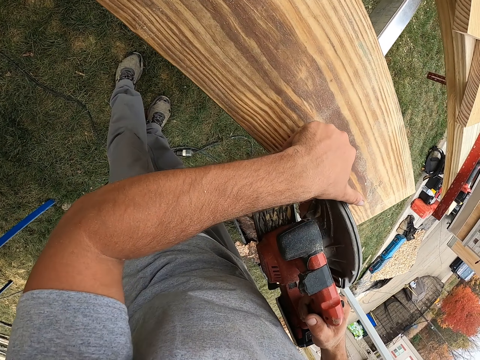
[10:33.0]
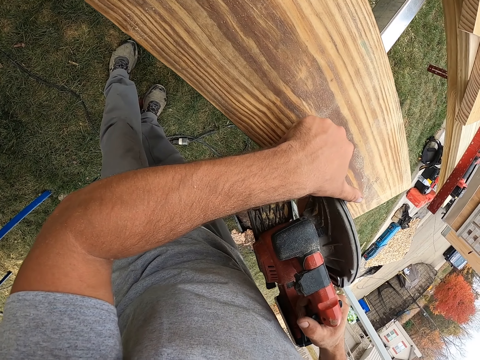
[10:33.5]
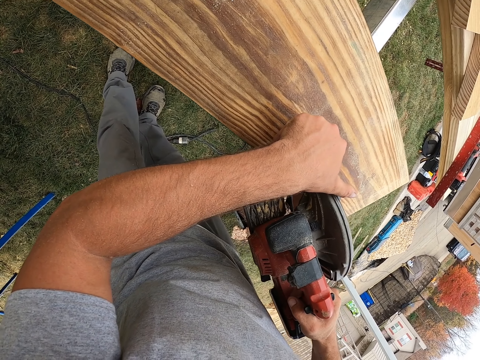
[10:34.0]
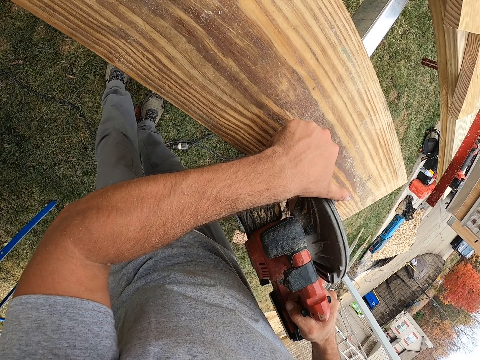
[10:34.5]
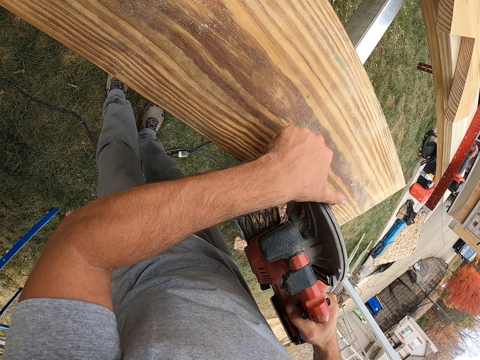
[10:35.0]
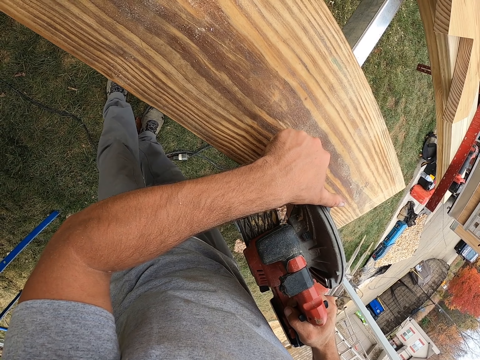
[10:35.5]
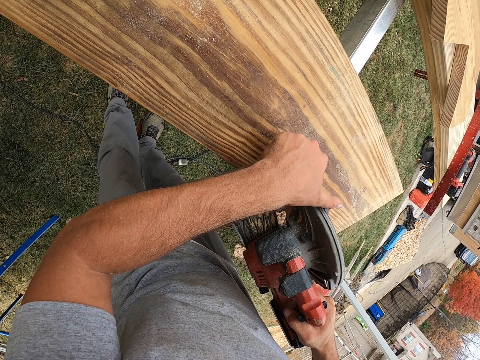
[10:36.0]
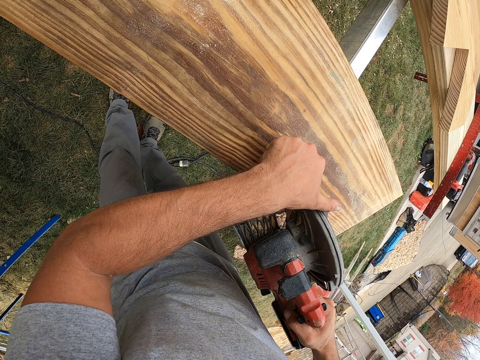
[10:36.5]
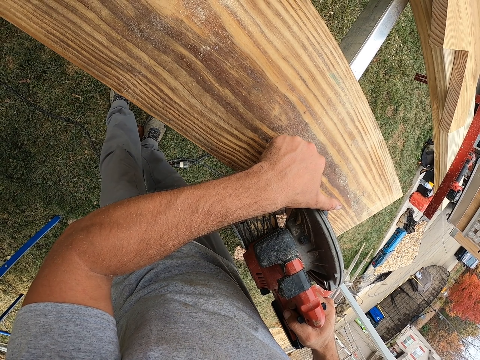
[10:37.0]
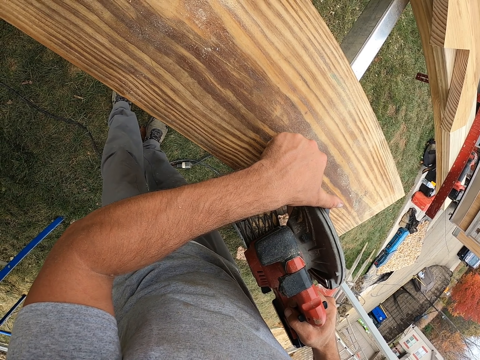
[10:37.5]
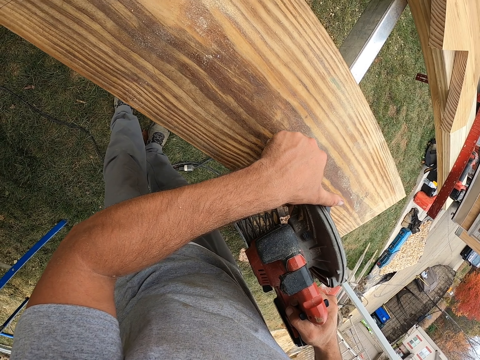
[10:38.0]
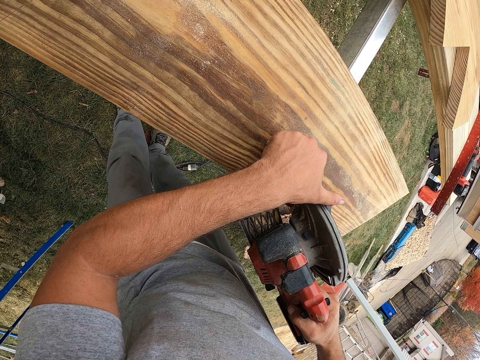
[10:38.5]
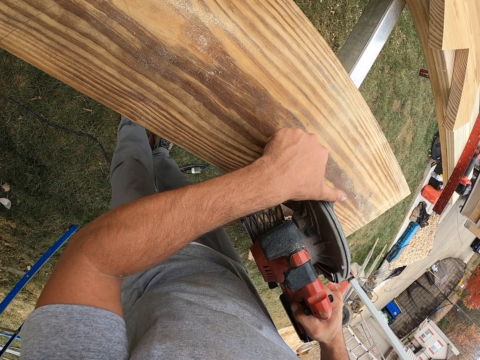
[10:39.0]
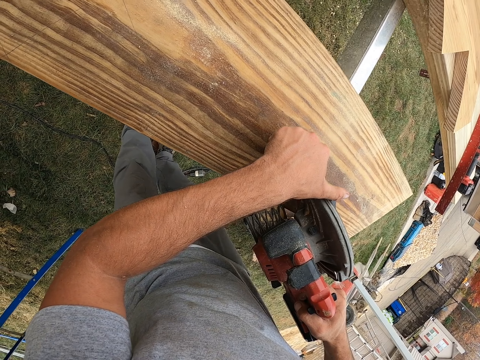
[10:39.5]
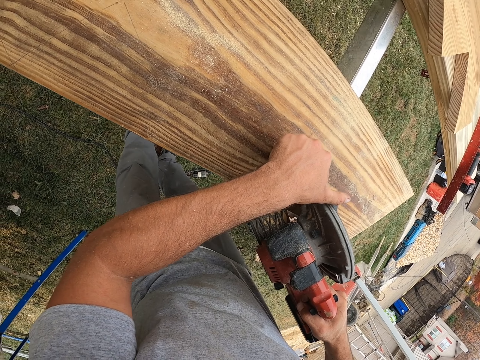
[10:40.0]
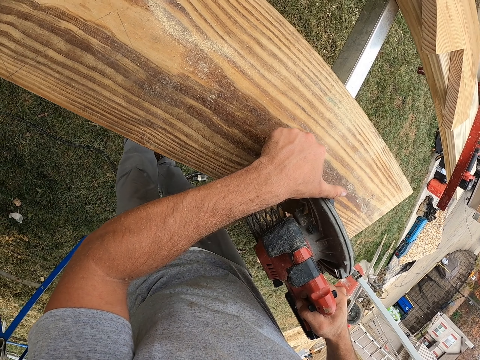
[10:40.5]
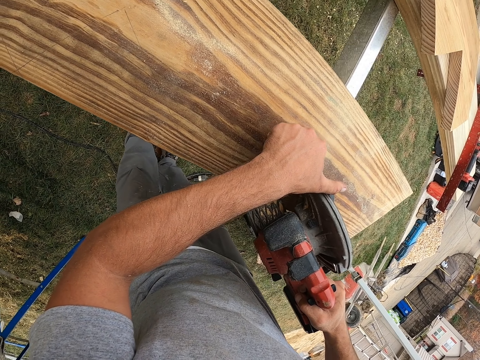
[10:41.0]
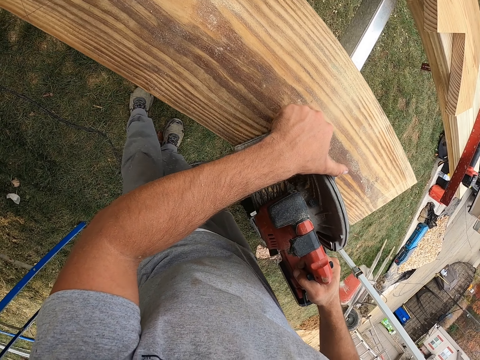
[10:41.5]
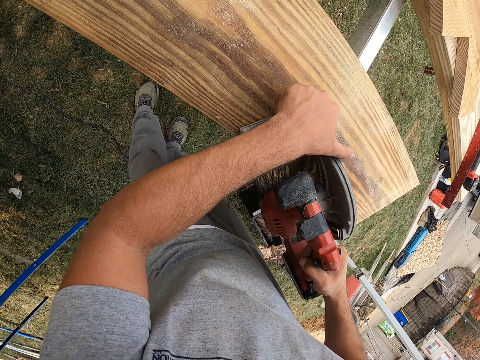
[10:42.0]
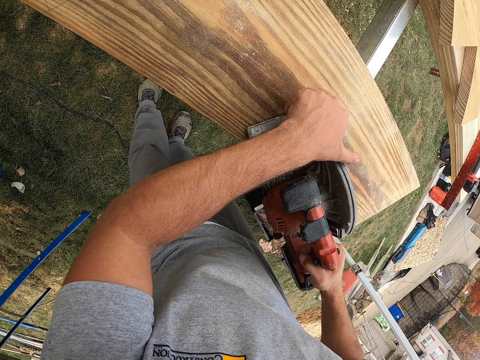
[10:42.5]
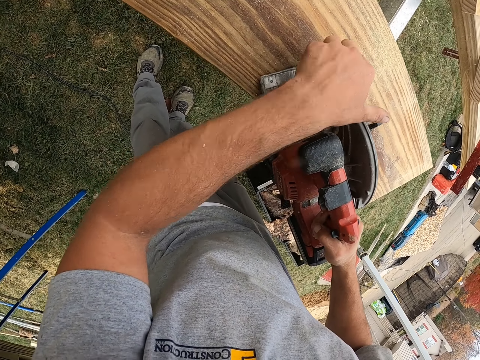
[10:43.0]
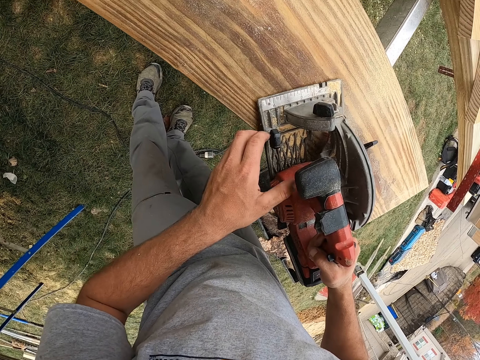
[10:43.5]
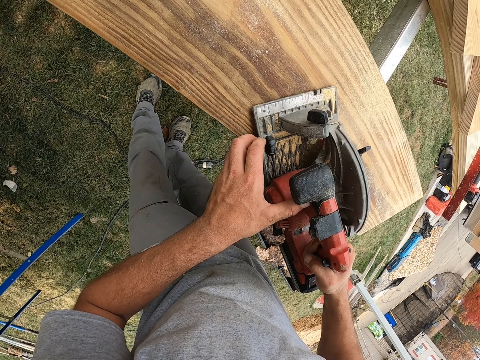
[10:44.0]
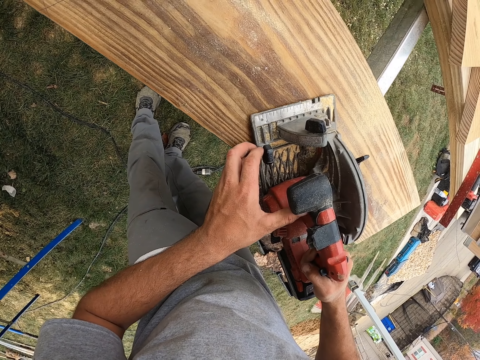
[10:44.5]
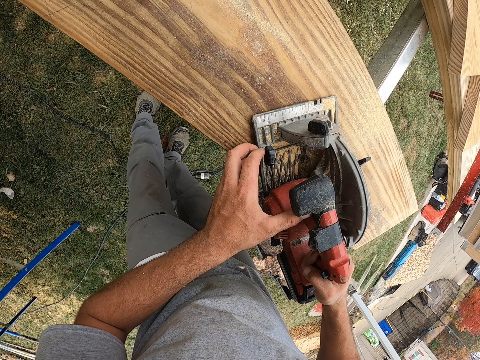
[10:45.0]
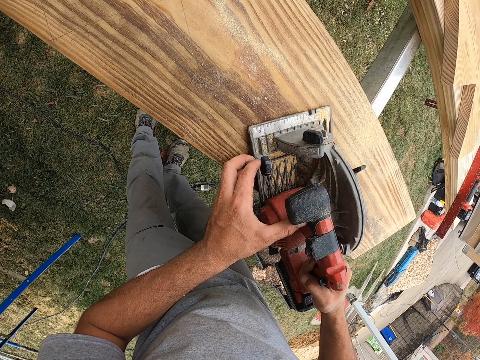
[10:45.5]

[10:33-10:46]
The camera wearer cuts wood with the circular saw.

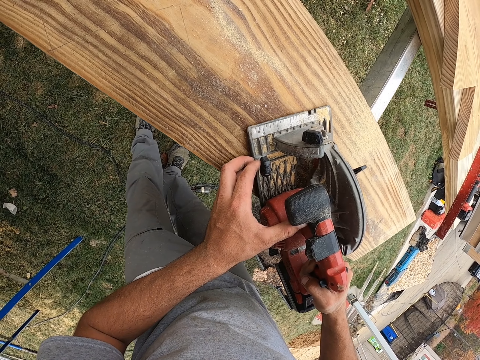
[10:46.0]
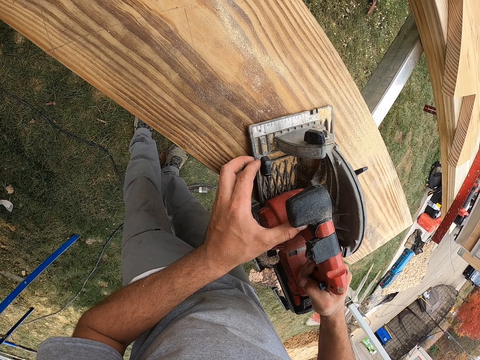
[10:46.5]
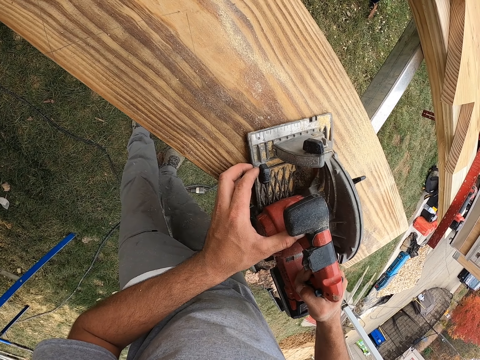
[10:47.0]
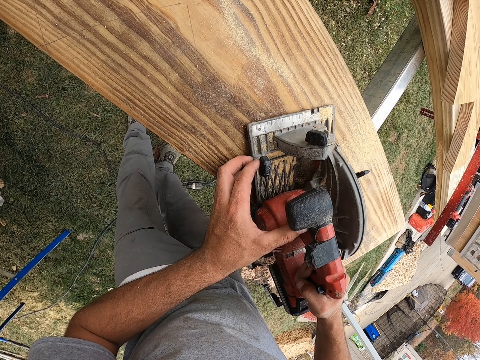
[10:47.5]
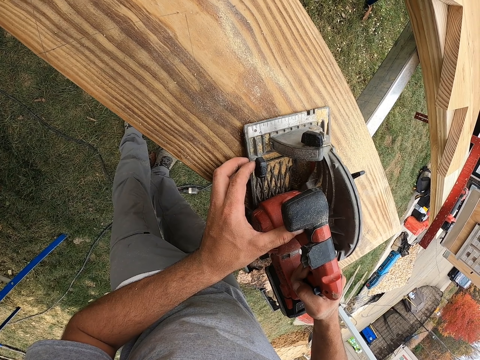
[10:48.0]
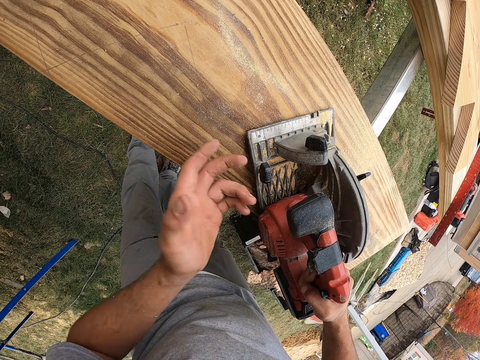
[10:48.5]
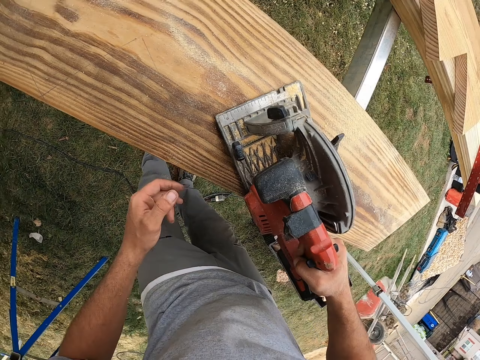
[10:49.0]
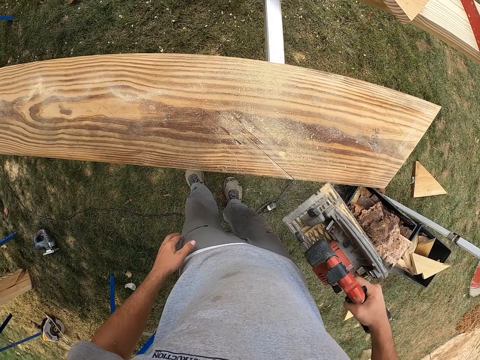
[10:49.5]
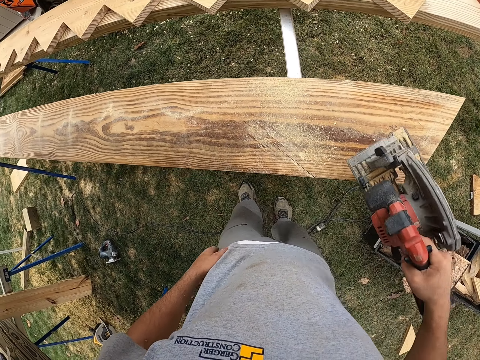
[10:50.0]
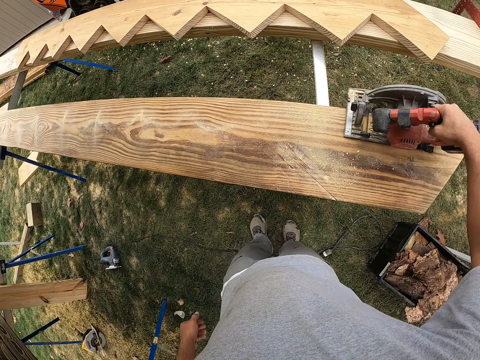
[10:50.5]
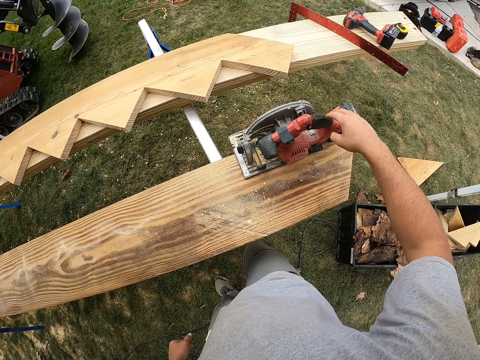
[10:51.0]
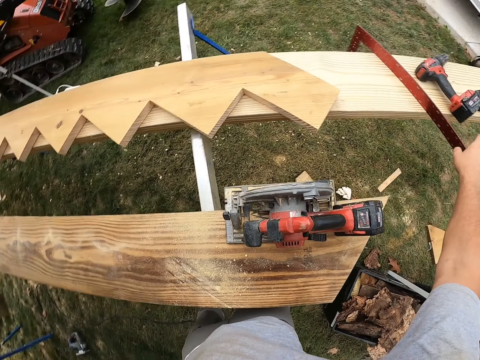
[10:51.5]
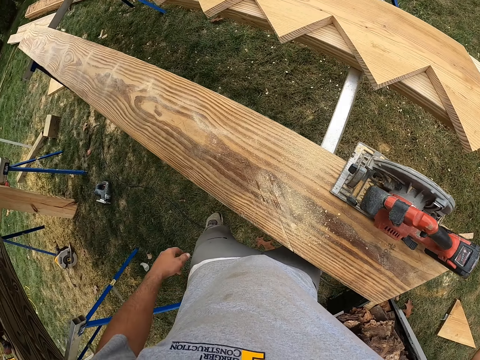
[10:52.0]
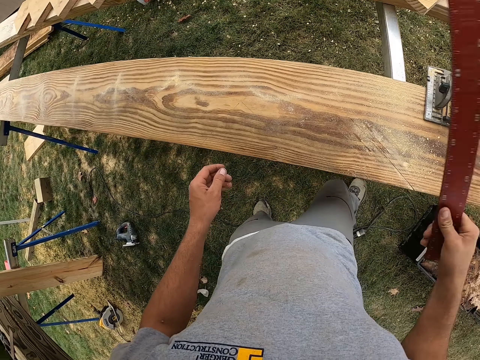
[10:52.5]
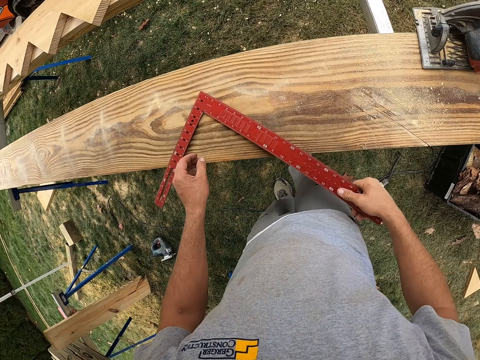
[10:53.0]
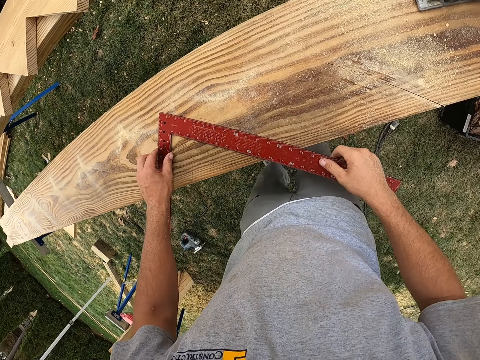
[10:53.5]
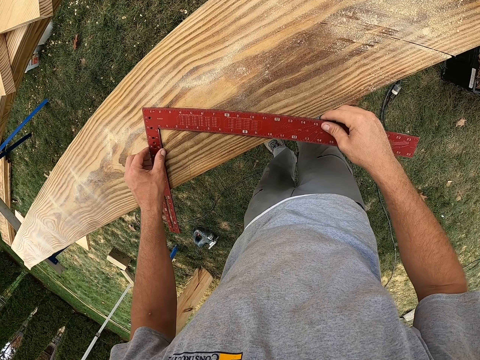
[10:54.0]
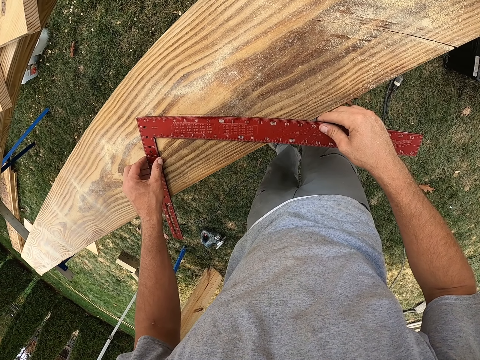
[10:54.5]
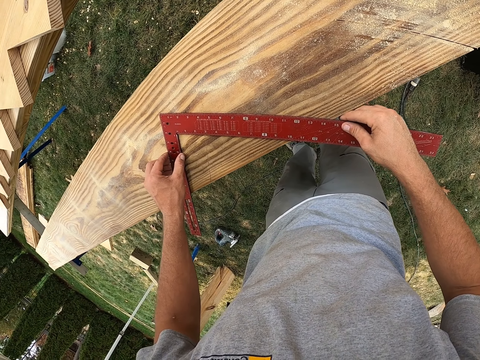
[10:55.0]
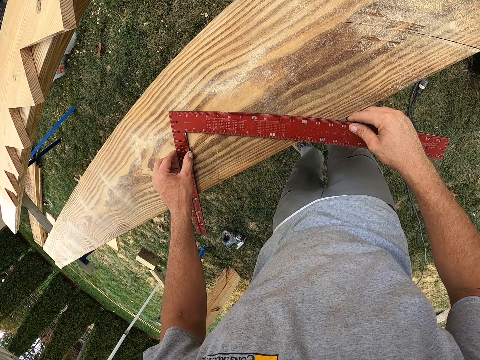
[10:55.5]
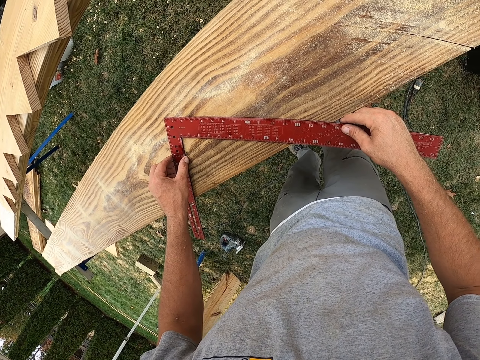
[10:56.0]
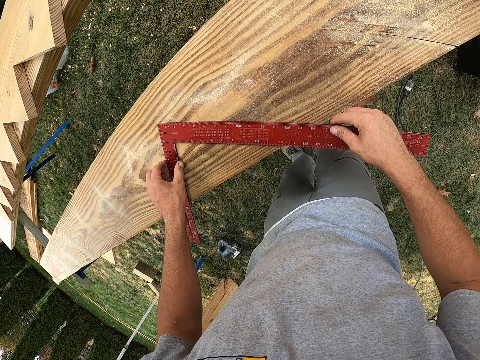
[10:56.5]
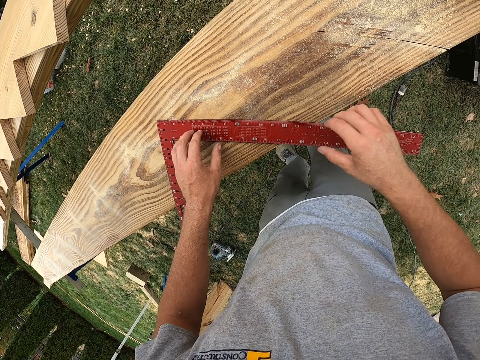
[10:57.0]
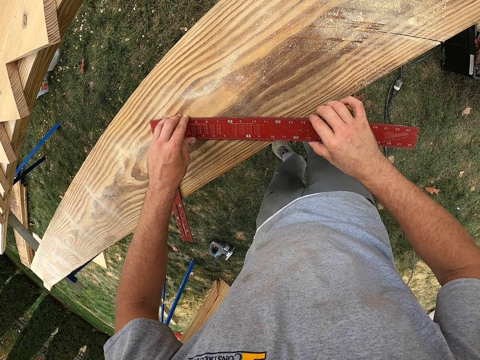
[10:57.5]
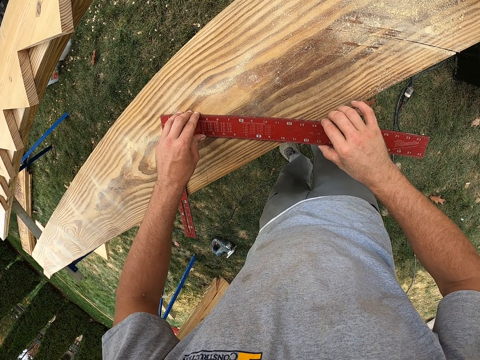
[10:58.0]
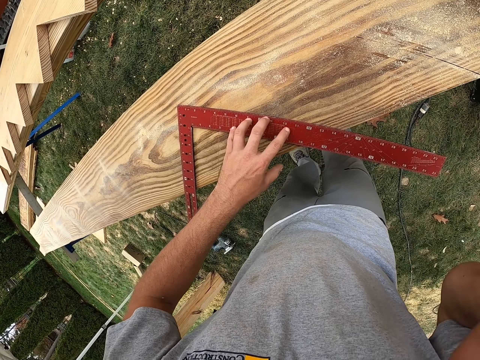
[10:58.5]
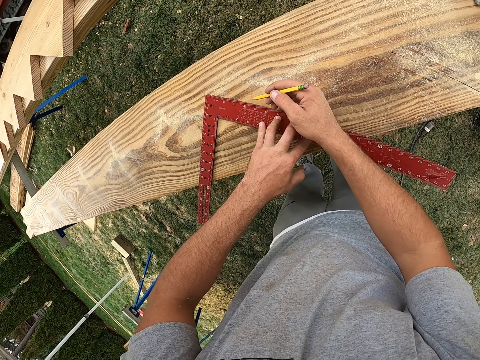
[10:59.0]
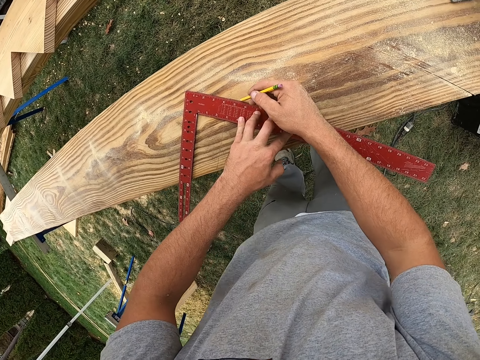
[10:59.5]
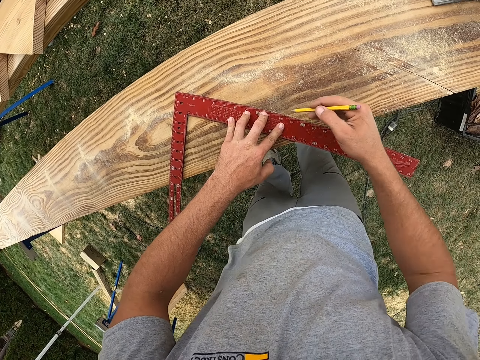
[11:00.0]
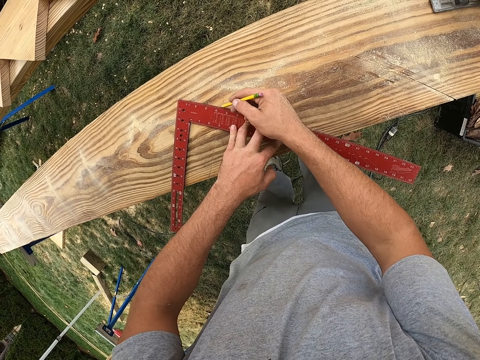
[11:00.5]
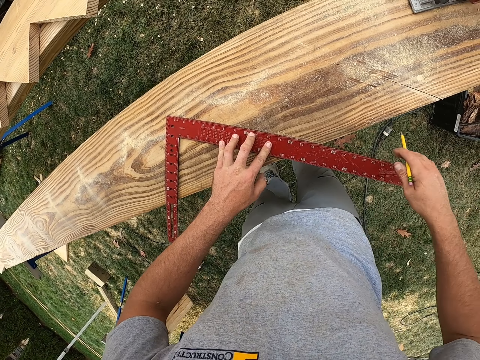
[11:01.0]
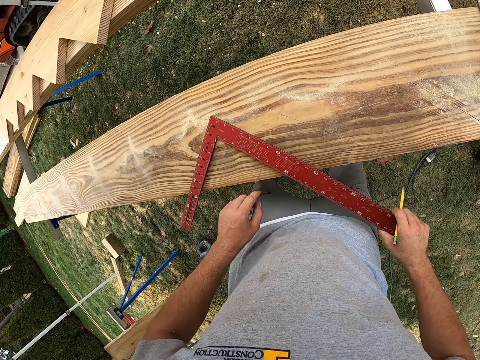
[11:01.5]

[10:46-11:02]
The camera wearer lifts their left hand. They stop using an electric hand circular saw. They put the circular saw on the wood. They use a construction ruler. They pick up a square rule. They measure the wood with the square rule. They make marks on a timber using the construction ruler and a pen. They take a pencil. They mark the wood with the pencil.
